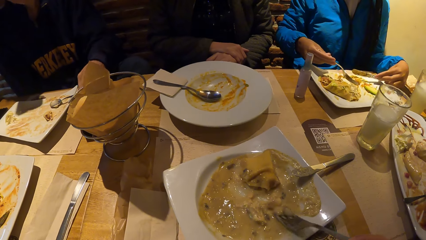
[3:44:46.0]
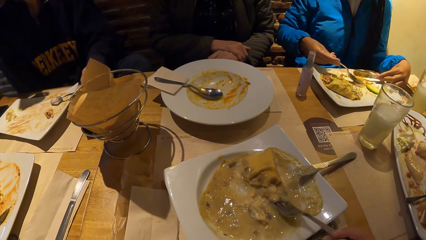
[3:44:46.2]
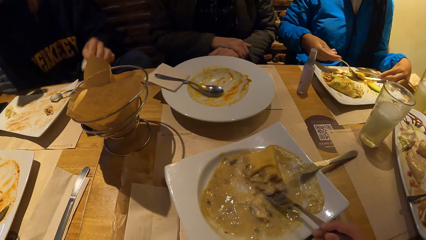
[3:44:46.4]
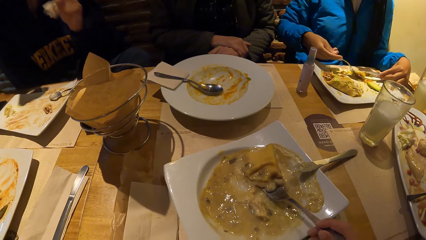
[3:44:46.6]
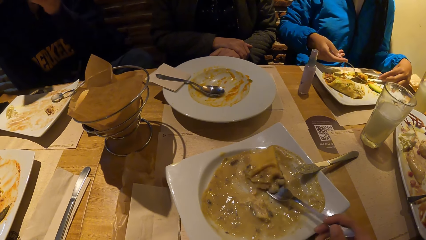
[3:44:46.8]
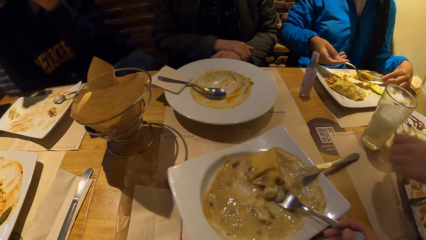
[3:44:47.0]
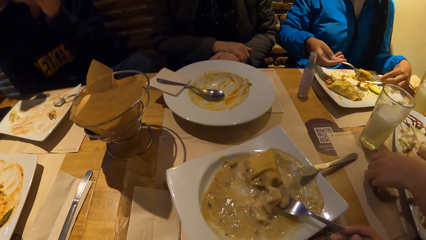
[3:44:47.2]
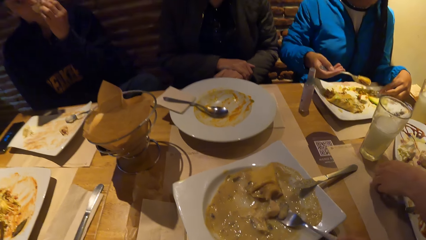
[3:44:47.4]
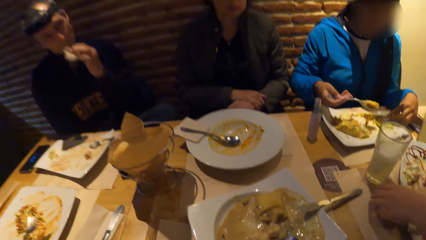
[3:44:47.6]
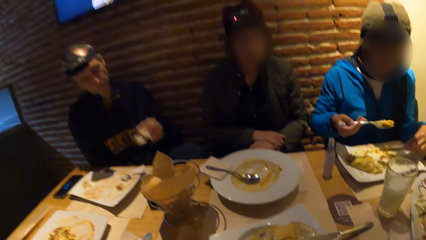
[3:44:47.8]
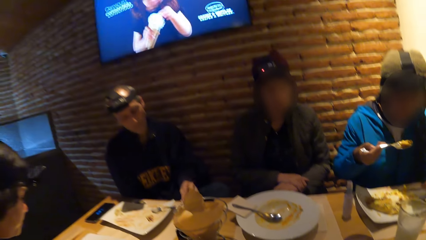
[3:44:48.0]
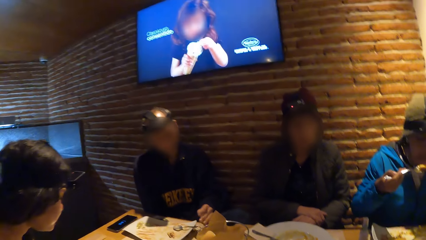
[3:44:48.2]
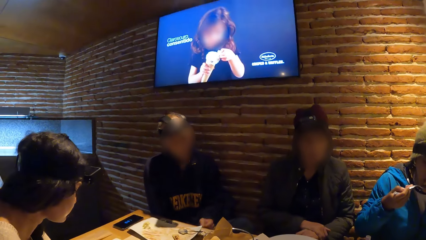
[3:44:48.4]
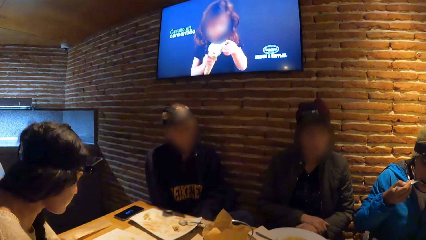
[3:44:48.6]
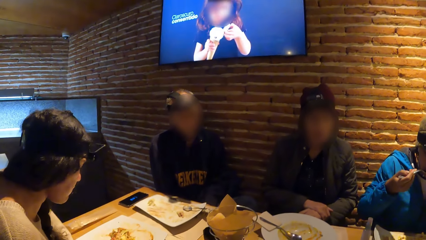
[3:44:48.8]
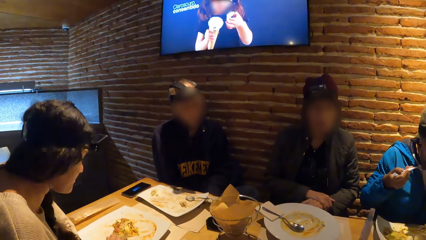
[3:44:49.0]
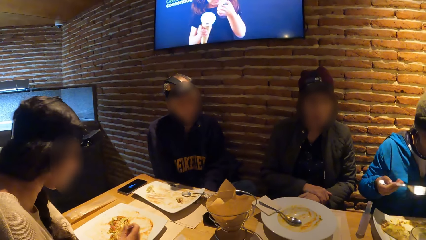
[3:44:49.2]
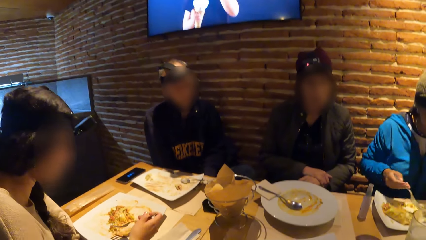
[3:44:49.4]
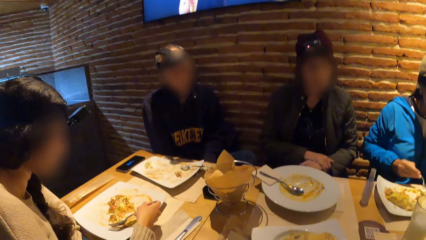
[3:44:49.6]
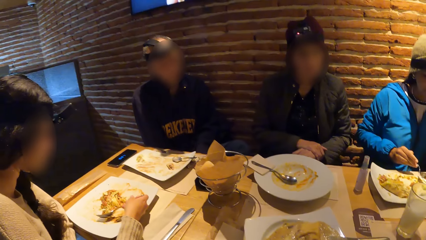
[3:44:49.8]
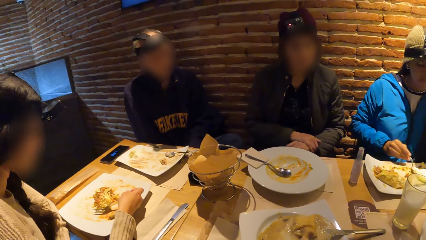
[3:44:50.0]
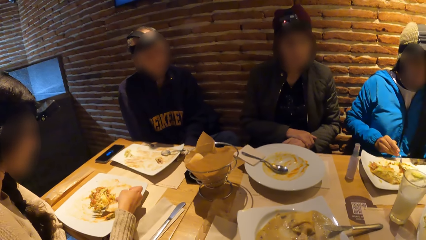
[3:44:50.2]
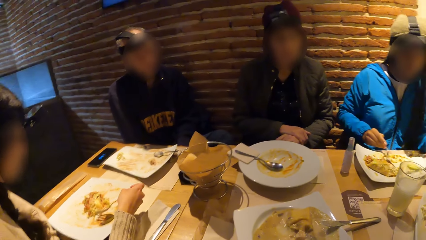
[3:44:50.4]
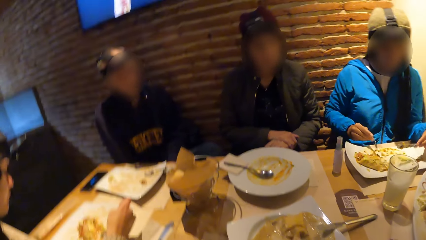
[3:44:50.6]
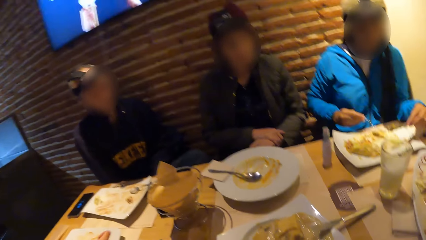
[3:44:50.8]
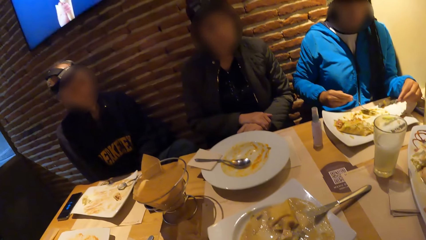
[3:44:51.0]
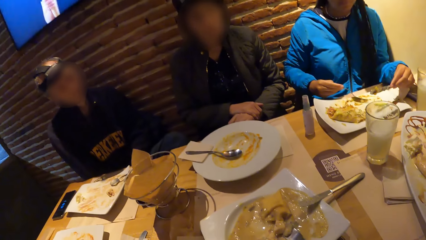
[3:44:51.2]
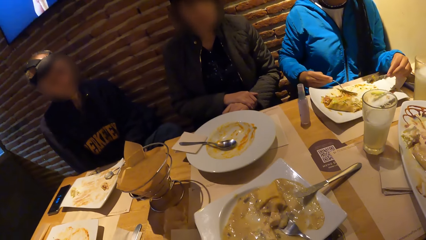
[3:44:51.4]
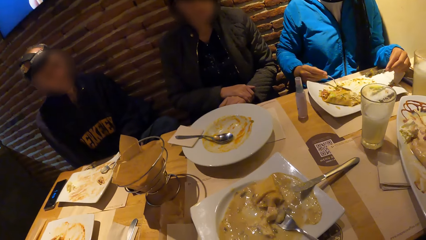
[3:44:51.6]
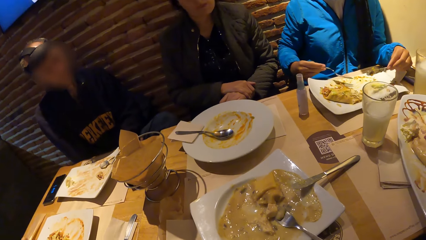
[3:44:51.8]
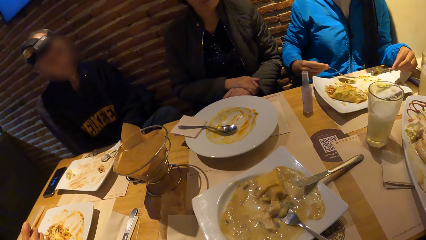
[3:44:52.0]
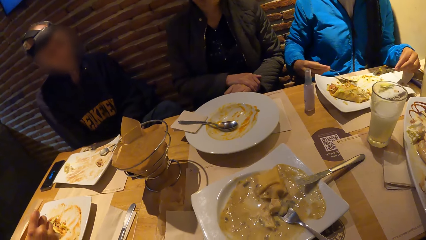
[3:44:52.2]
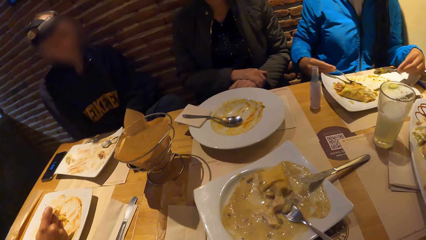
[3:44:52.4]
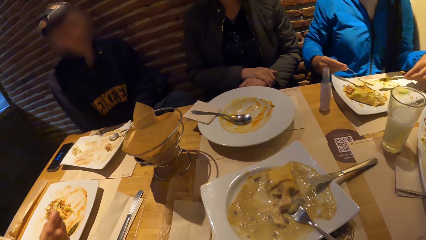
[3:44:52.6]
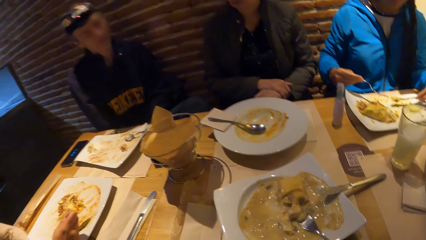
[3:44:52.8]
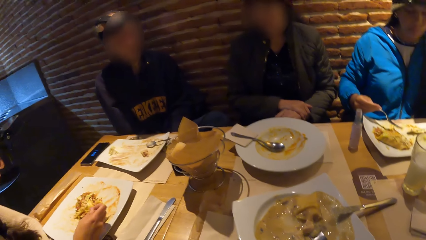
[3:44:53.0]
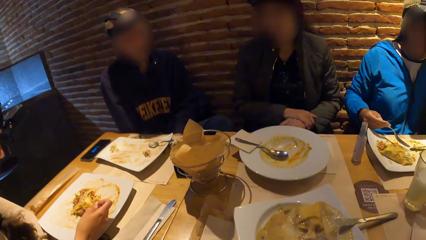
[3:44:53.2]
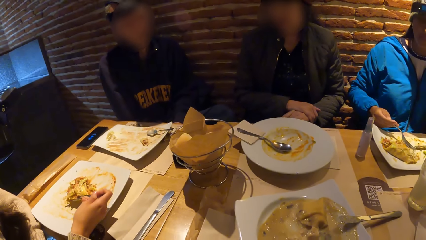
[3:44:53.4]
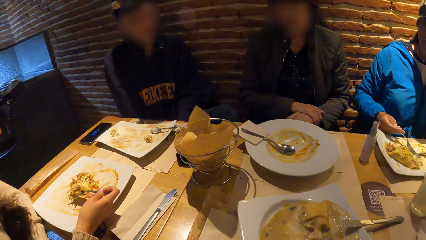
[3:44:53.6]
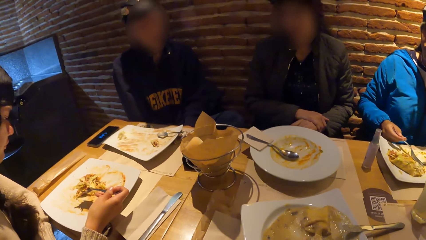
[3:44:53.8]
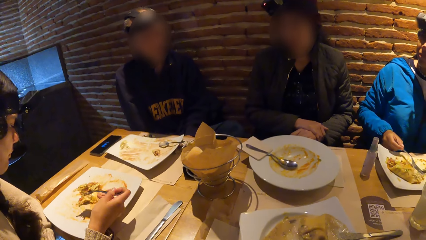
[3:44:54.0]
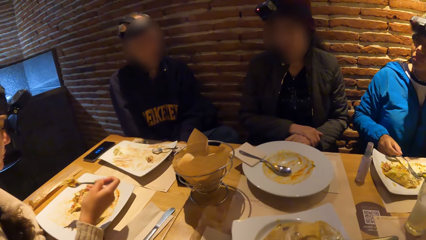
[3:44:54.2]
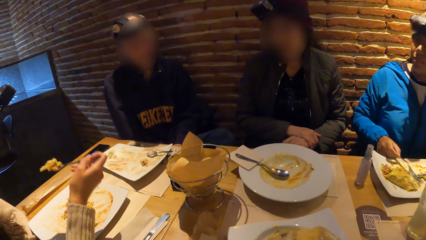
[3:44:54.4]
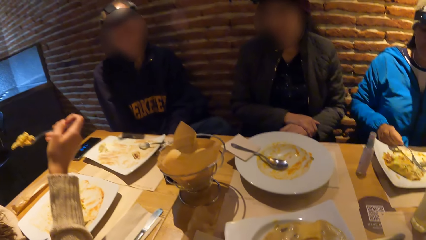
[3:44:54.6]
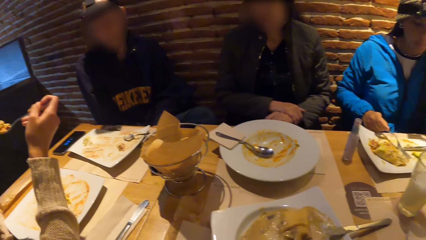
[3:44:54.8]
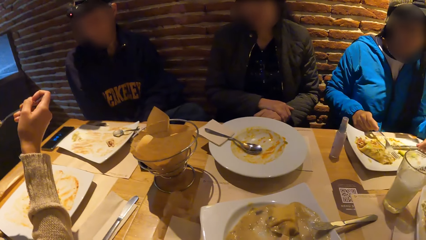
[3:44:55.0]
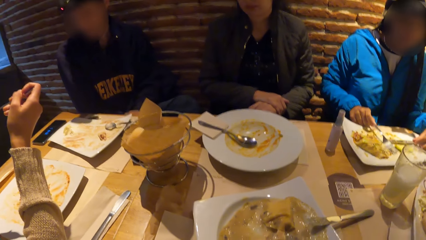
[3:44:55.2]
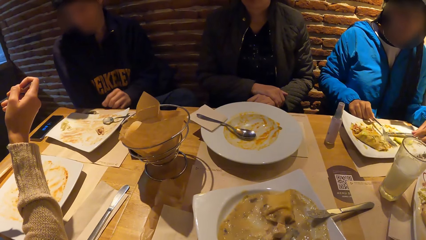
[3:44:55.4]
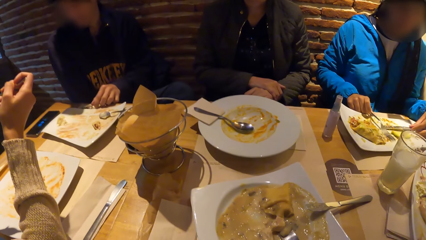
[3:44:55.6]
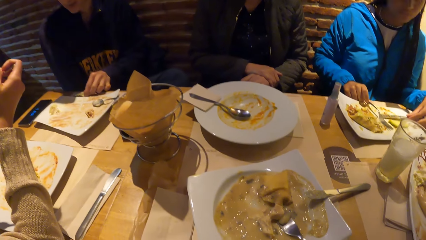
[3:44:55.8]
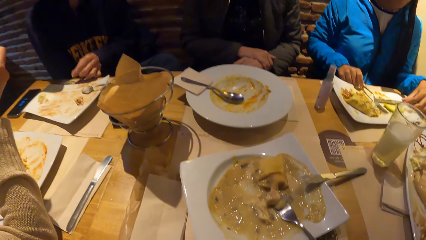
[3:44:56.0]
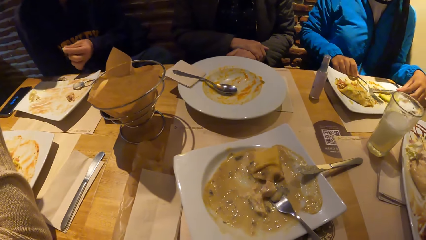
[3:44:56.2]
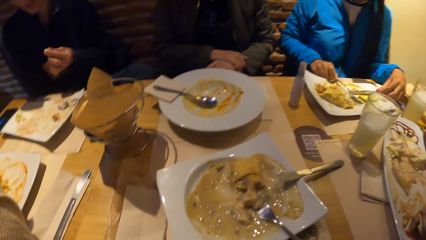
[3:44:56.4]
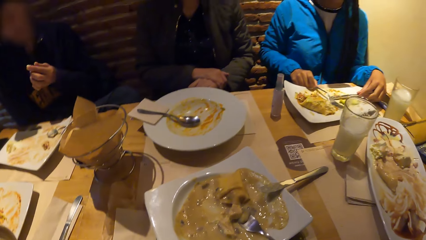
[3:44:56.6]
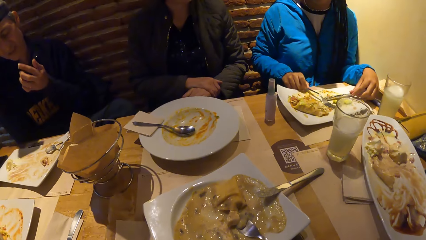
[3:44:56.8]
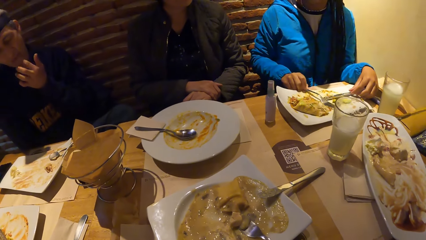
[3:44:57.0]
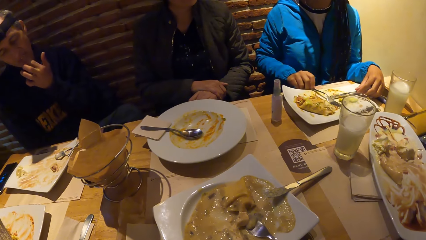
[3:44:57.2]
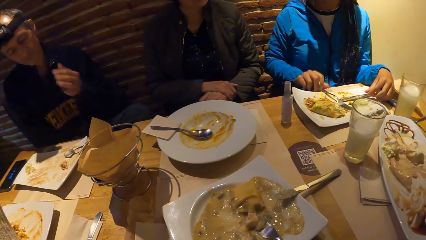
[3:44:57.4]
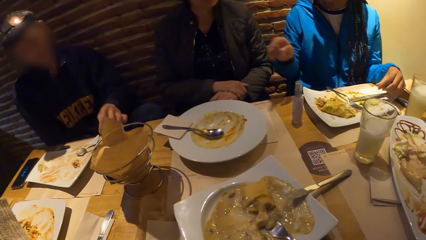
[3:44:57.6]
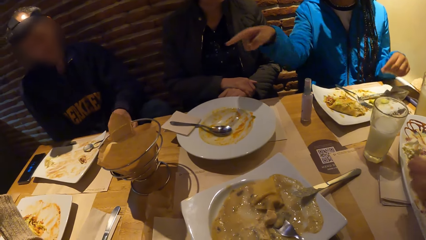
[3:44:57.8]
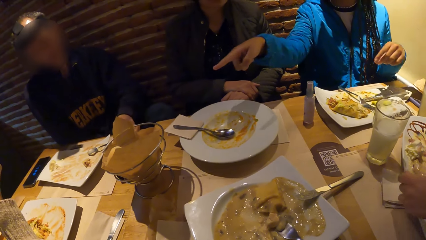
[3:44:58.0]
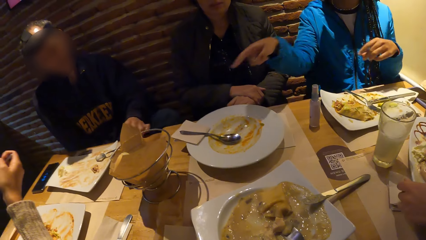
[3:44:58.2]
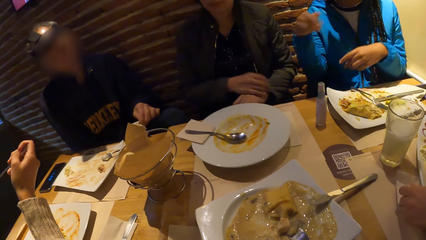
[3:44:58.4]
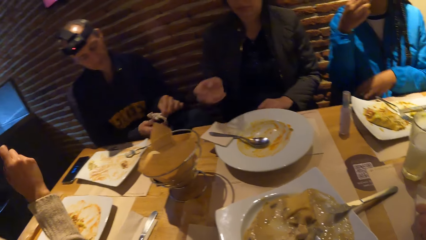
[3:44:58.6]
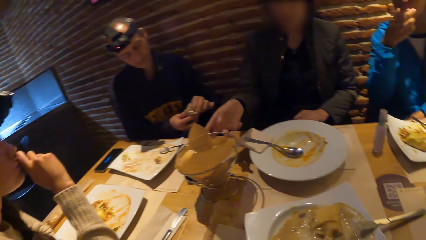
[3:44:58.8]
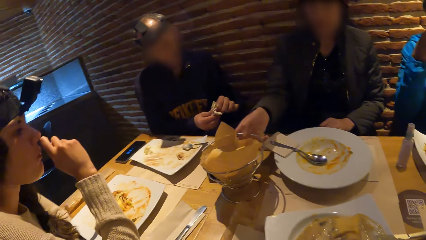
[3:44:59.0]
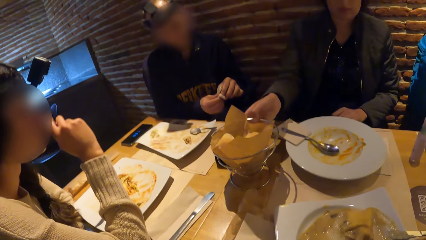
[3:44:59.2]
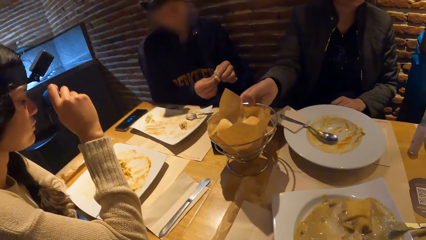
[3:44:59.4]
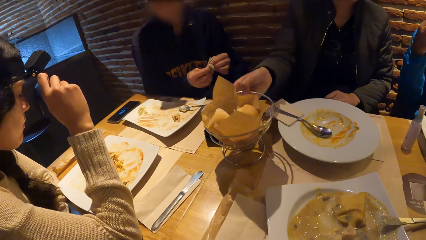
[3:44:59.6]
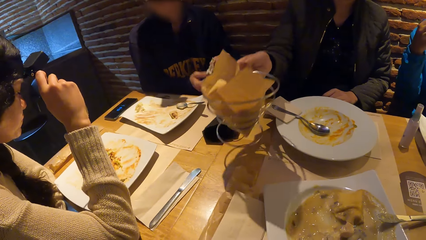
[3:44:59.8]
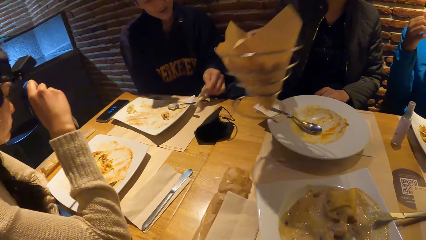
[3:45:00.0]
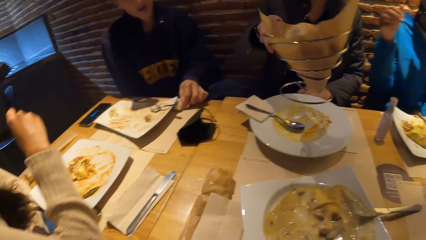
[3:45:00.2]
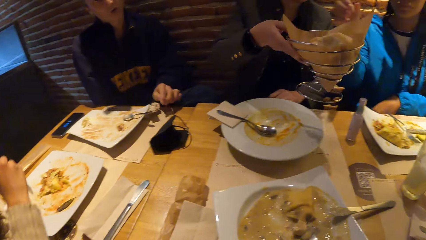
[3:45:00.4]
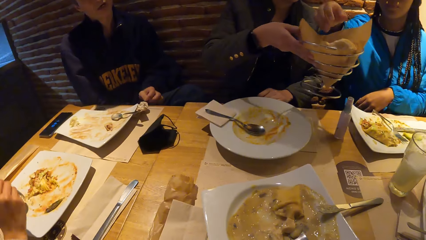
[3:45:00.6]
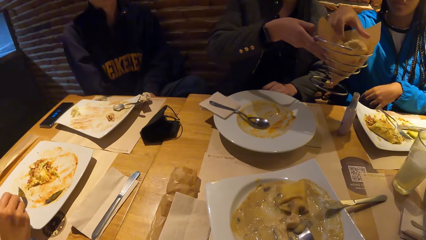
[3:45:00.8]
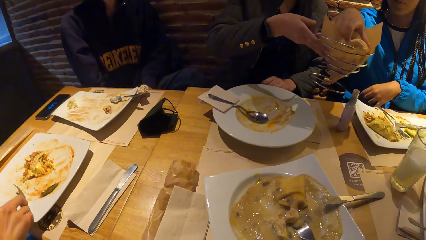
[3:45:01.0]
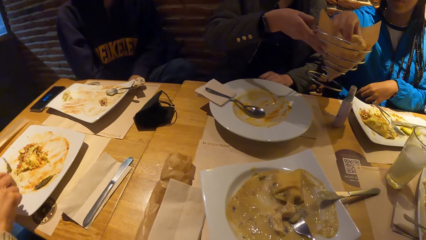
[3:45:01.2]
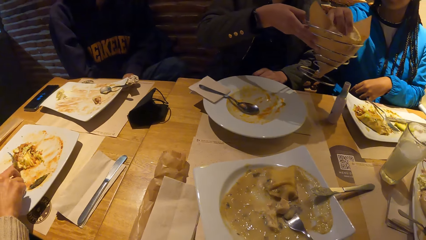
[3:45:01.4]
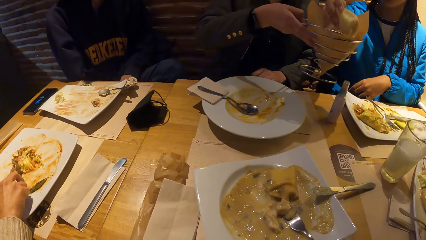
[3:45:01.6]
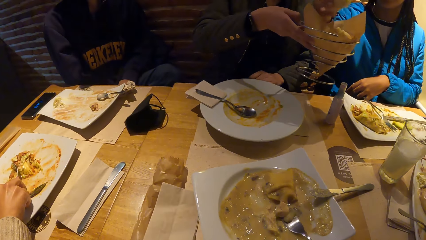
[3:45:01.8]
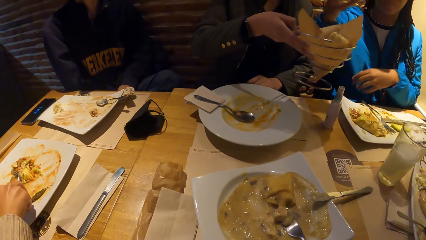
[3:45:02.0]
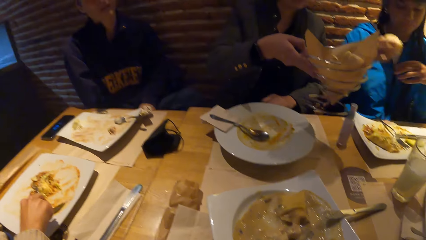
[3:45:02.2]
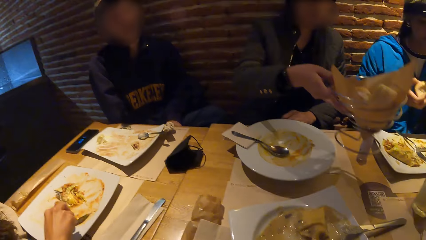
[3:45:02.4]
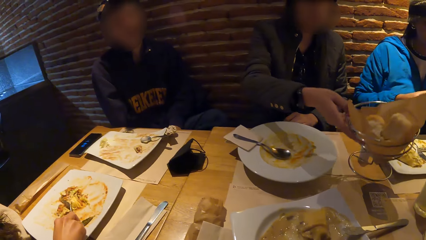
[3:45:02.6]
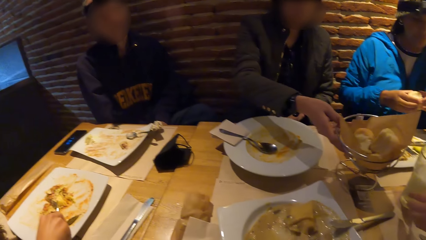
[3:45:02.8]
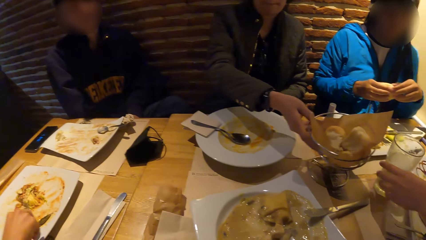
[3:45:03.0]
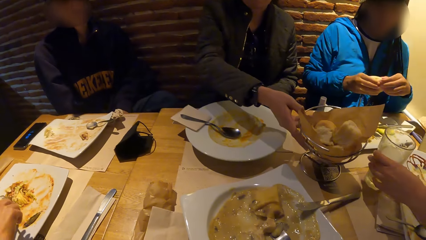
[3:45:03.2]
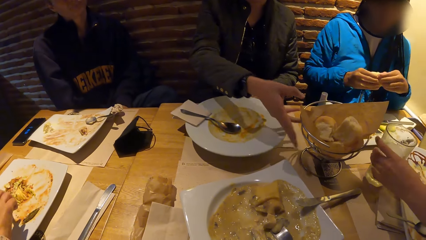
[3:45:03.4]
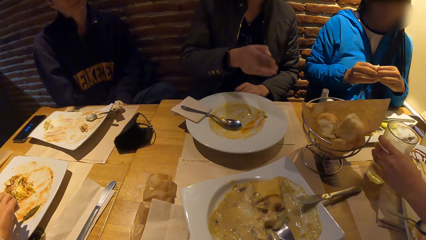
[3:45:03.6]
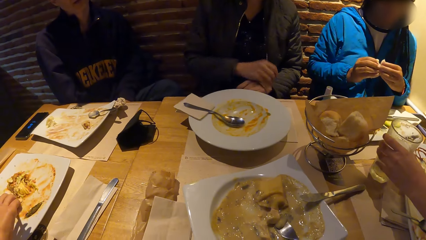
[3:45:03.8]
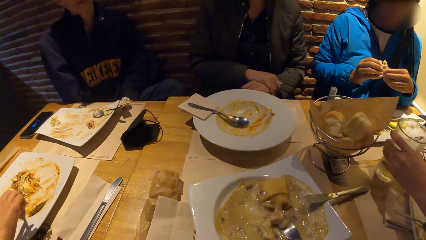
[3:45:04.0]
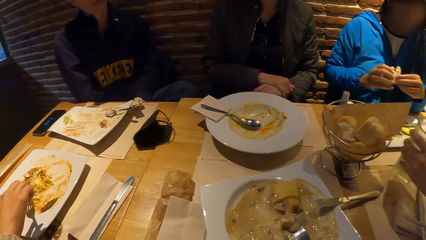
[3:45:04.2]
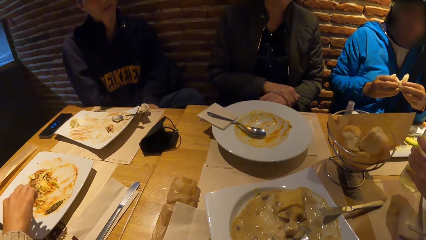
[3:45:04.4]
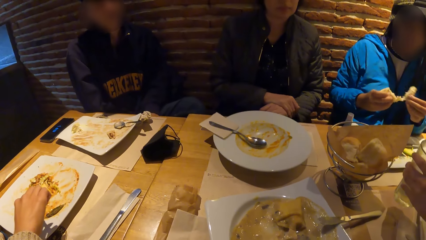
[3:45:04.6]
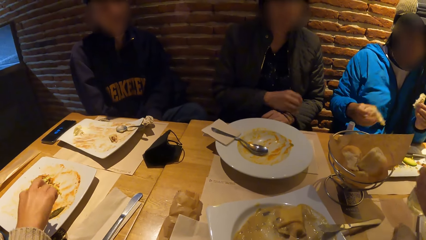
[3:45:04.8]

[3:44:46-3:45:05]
The man cleans his mouth with the tissue in his left hand. He drops the tissue in his left hand on the table. The woman puts the food in her mouth with the fork in her right hand. The camera wearer stares around the room. Another woman puts the food in her mouth with the fork in her right hand. The first woman interacts with a third woman at the table. The third woman carries a basket of bread from the table with her right hand. The first woman takes a bread from the basket with her right hand. The third woman drops the basket in her right hand on the table.
